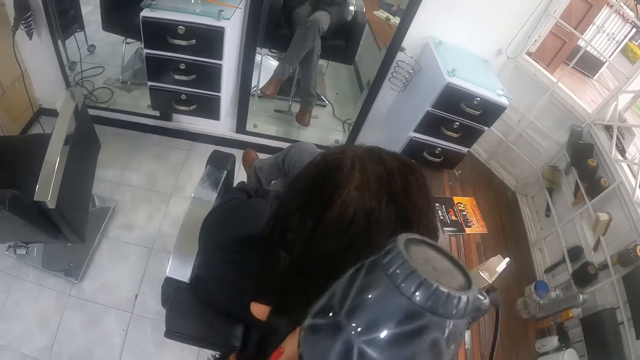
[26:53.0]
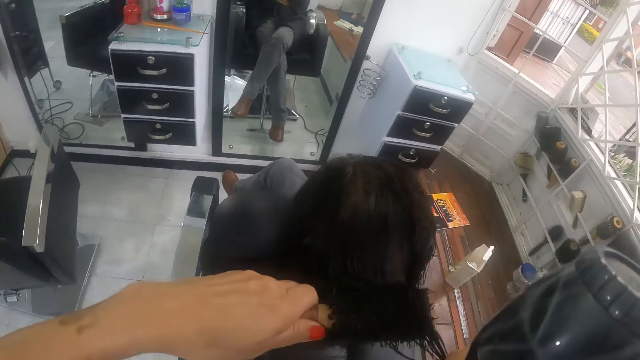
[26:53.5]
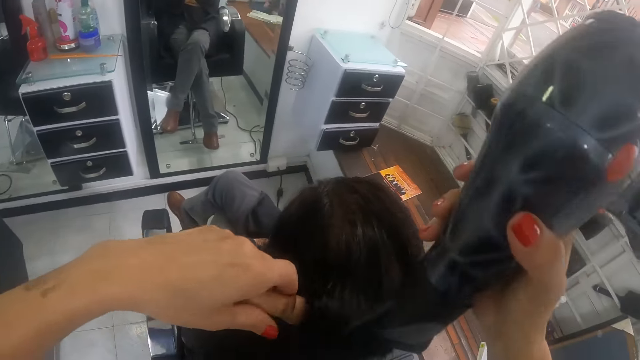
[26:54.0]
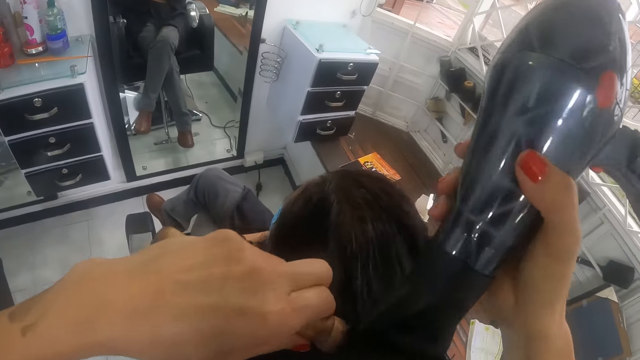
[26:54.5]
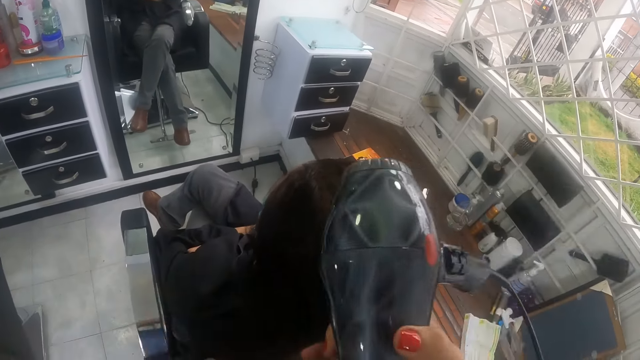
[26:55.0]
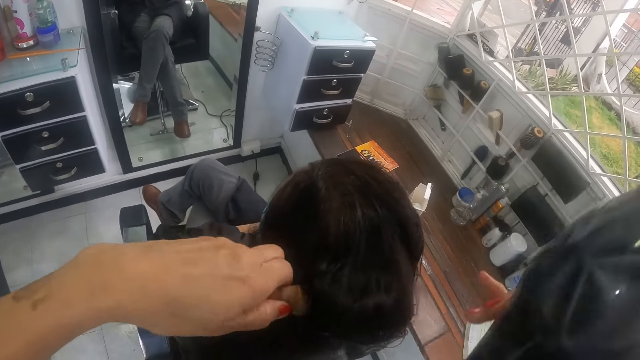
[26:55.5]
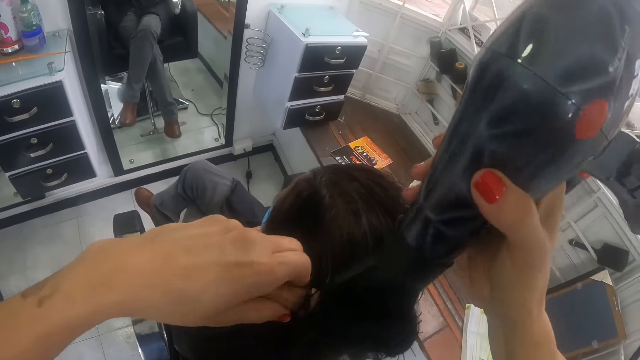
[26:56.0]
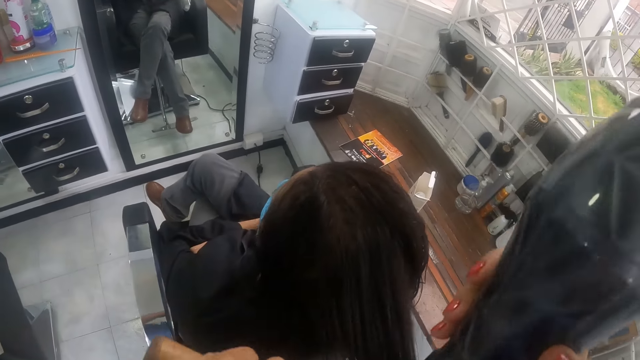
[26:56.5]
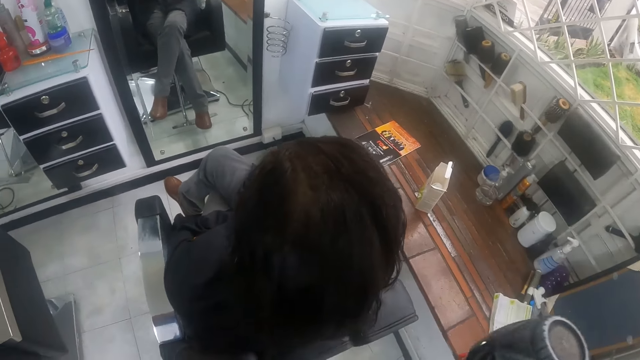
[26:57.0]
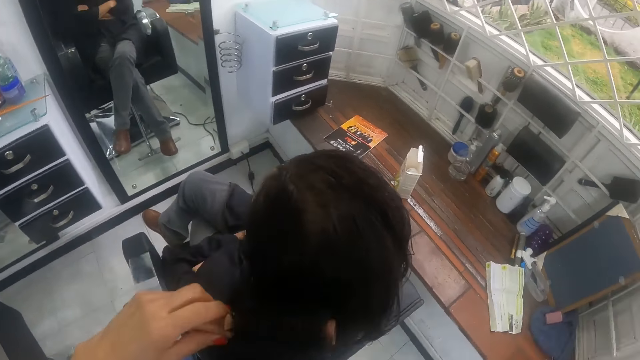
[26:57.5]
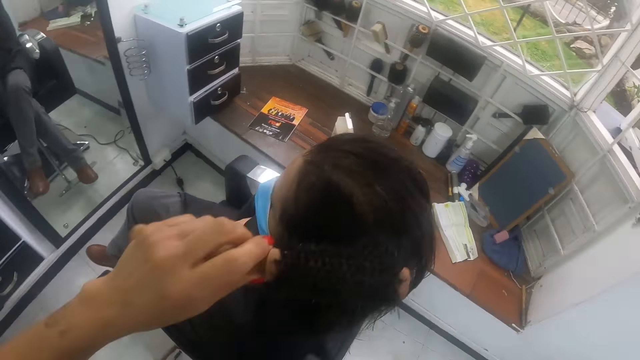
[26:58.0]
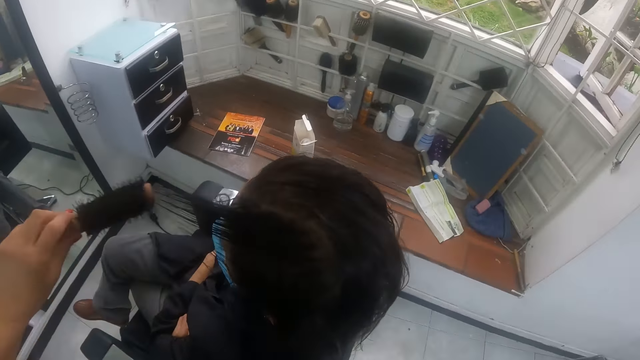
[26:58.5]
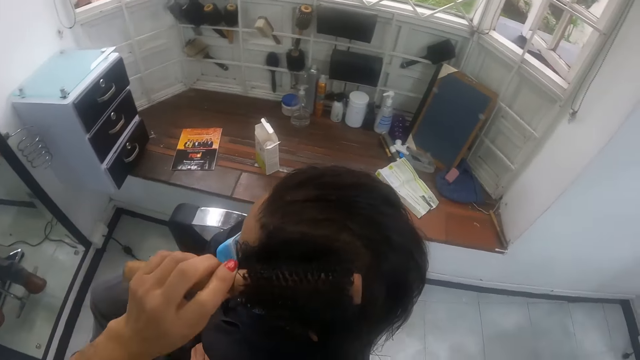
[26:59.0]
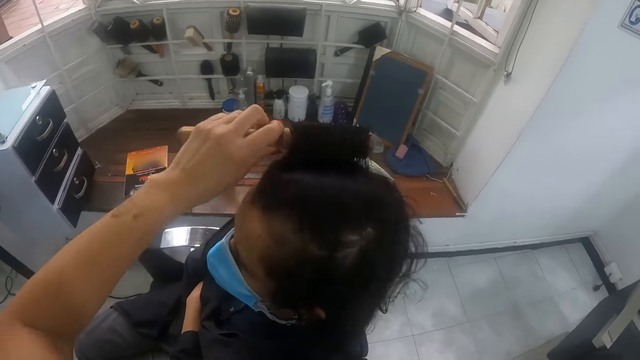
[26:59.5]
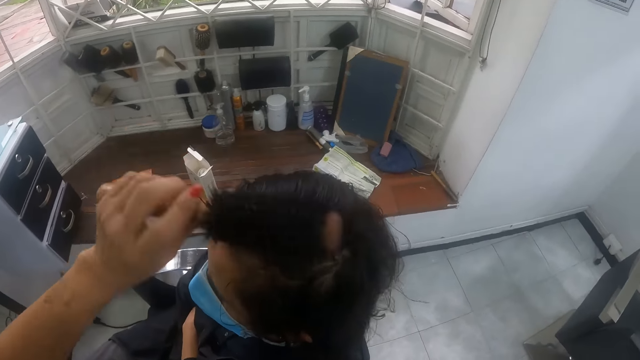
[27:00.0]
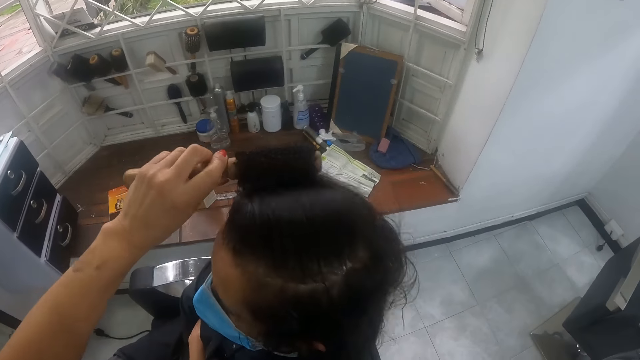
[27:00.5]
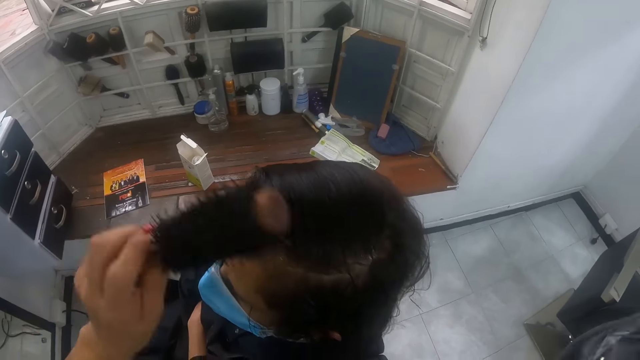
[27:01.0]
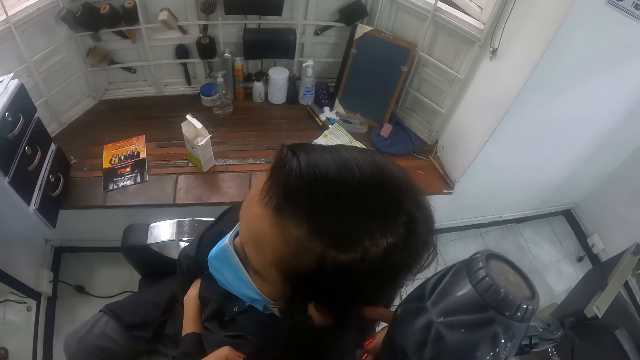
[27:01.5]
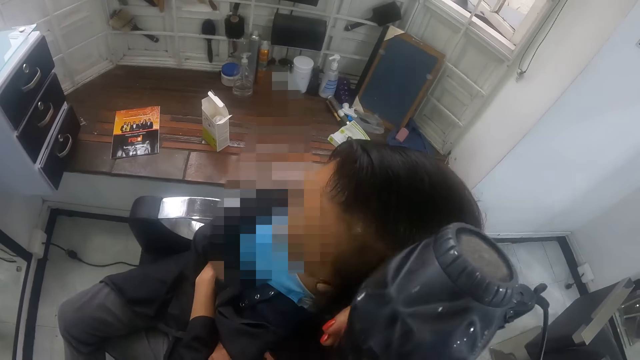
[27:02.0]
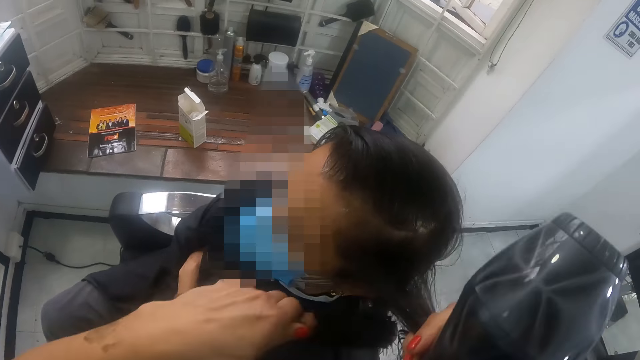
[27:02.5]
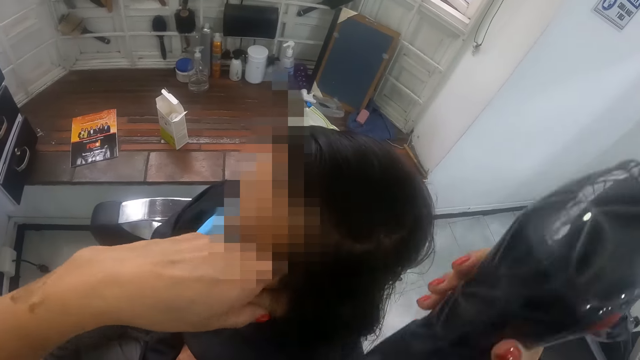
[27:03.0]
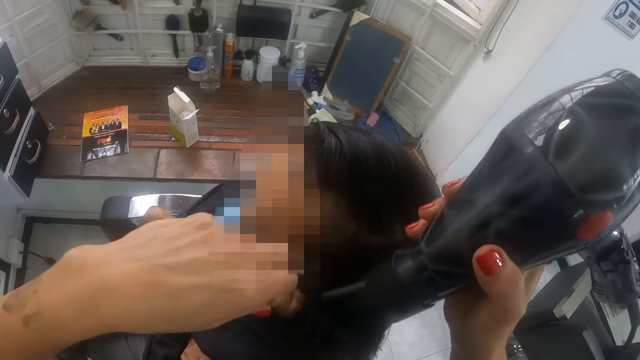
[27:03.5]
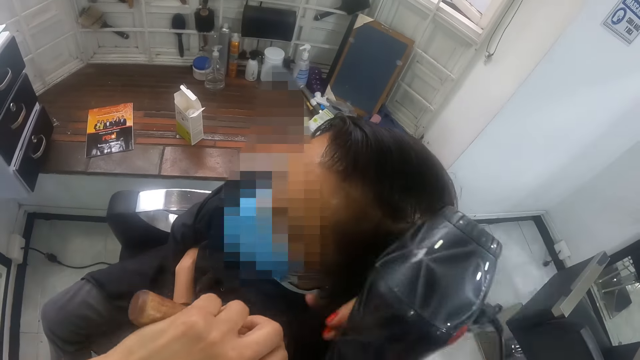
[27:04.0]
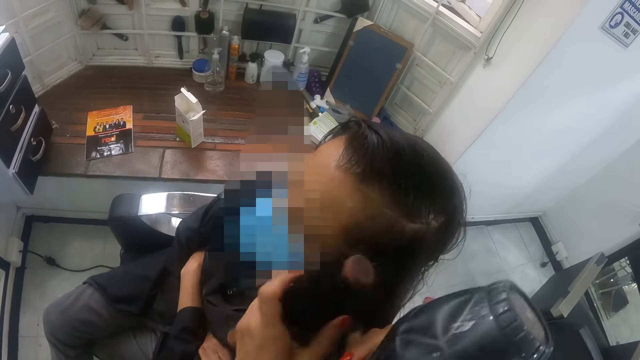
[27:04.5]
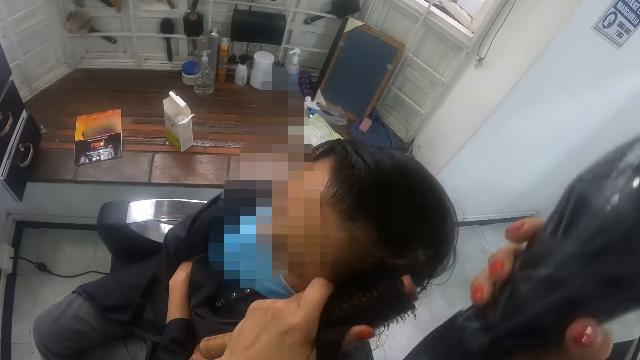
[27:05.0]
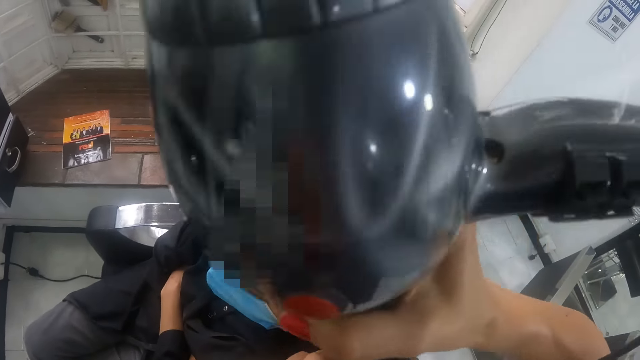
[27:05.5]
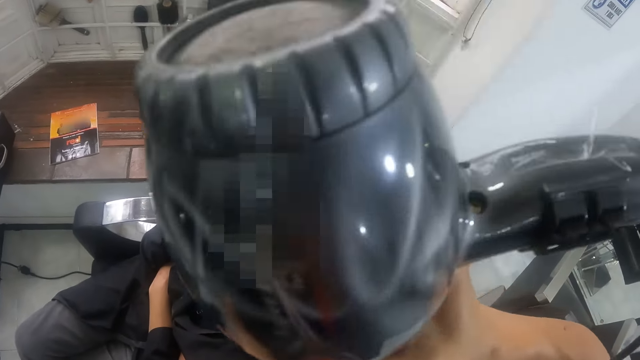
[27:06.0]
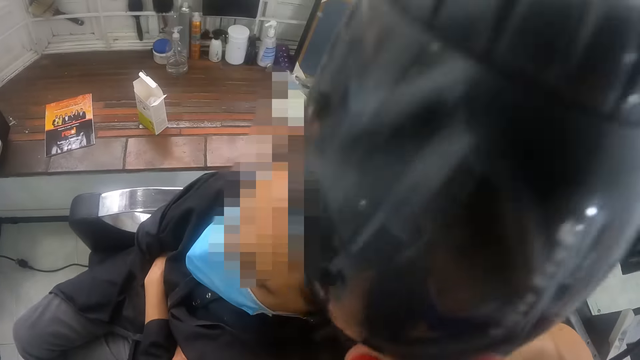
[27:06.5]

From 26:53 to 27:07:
The camera wearer holds the hair of the woman with her right hand. She holds the hair of the woman with the brush in her left hand. She dries the hair of the woman on the brush in her left hand with the hair dryer in her right hand. She holds the hair of the woman with her right hand. She holds the hair of the woman with the brush in her left hand. She dries the hair of the woman on the brush in her left hand with the hair dryer in her right hand. She touches the hair of the woman with the brush in her left hand. She combs the hair of the woman with a hair comb. She holds the hair of the woman with her right hand. She runs a finger inside the woman's hair. She holds the brush and the hair dryer. She holds the hair of the woman with the brush in her left hand. She dries the hair of the woman on the brush in her left hand with the hair dryer in her right hand. She holds the hair of the woman with her right hand. She holds the hair of the woman with the brush in her left hand. She dries the hair of the woman on the brush in her left hand with the hair dryer in her right hand.

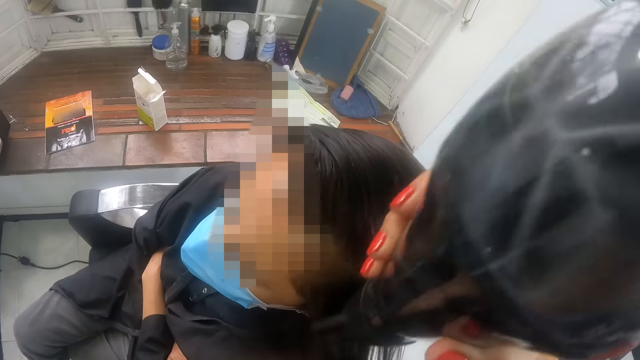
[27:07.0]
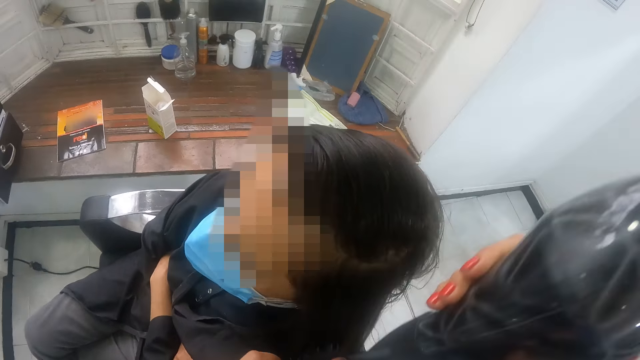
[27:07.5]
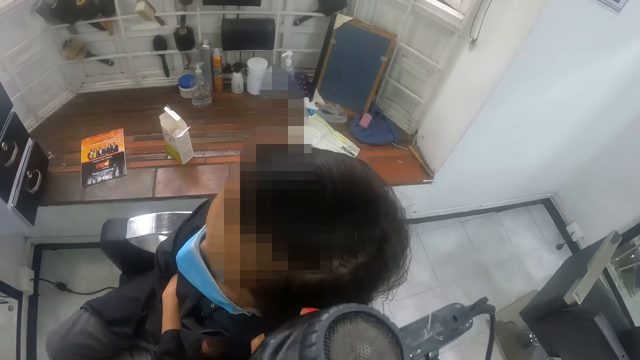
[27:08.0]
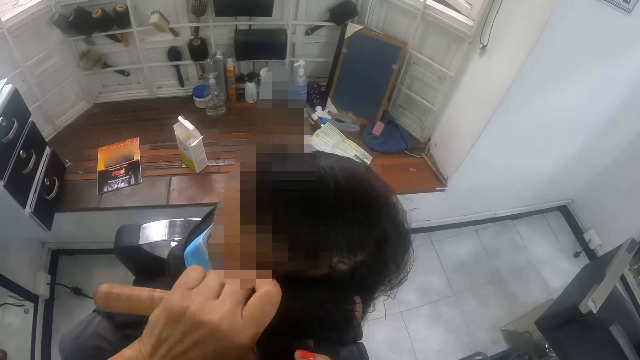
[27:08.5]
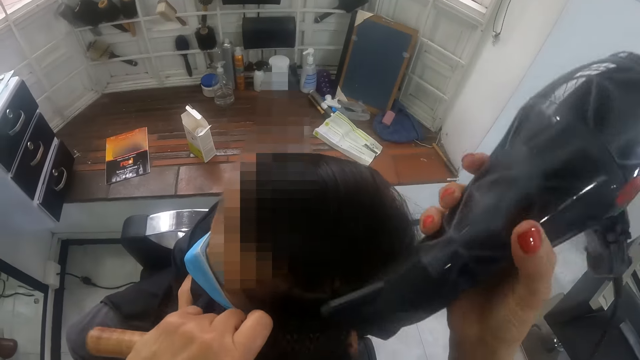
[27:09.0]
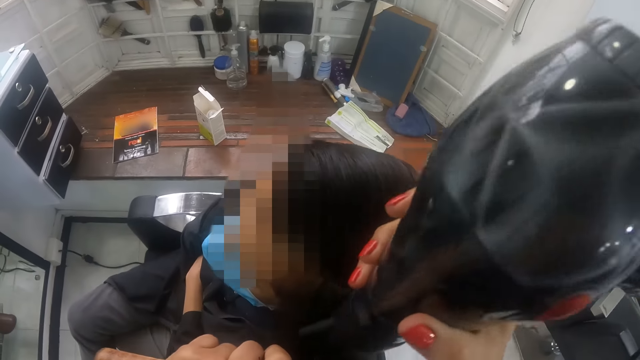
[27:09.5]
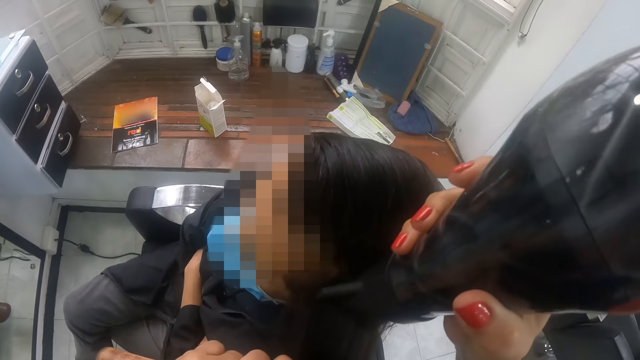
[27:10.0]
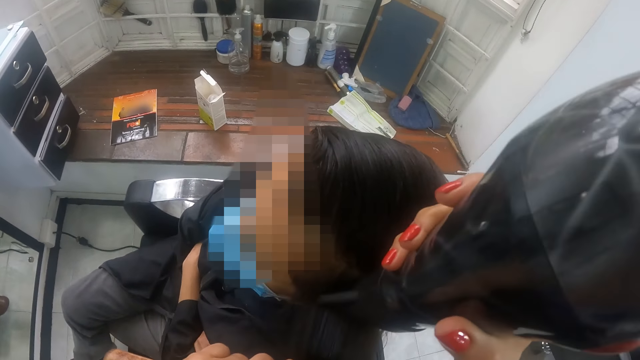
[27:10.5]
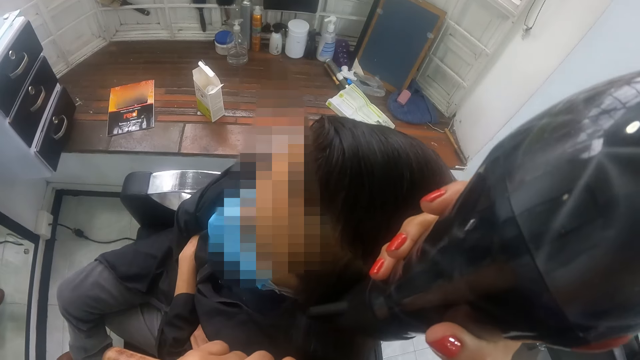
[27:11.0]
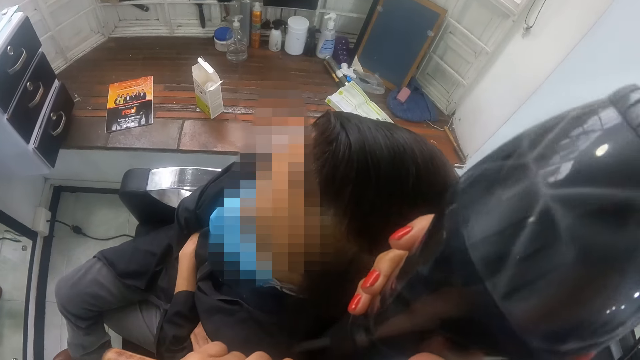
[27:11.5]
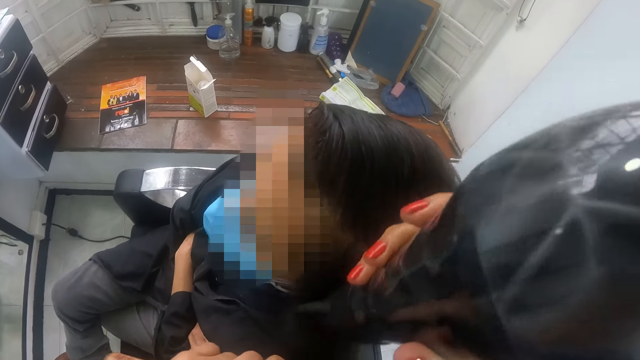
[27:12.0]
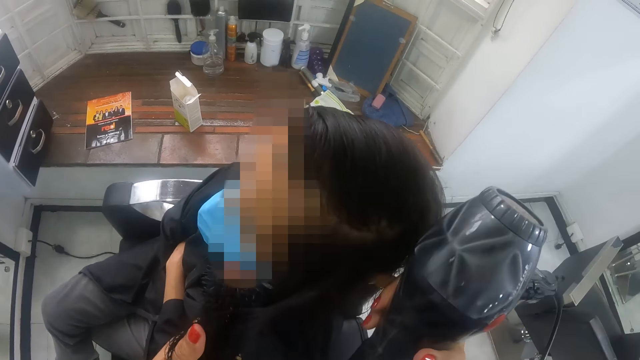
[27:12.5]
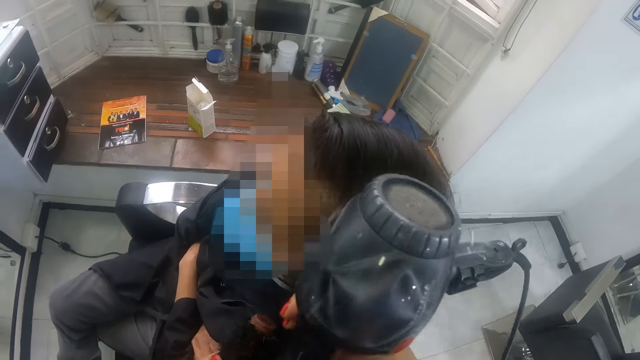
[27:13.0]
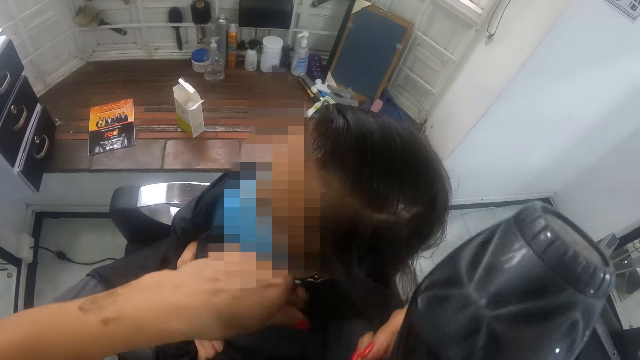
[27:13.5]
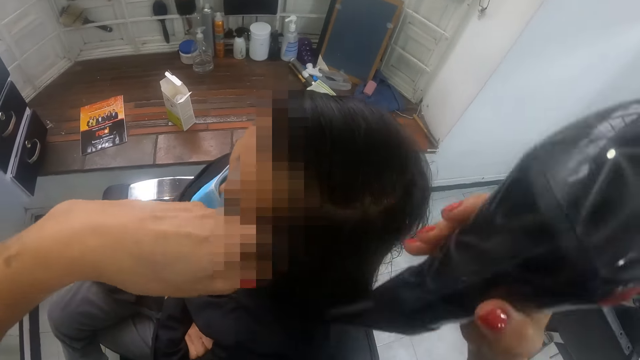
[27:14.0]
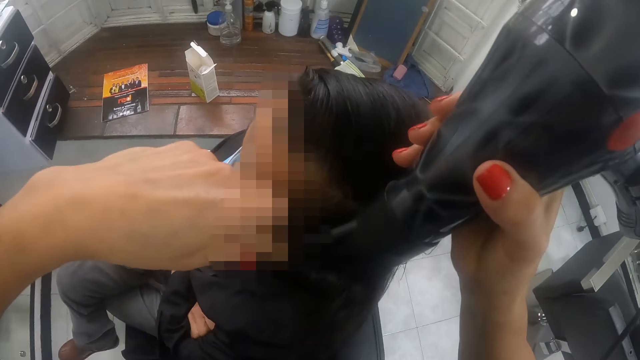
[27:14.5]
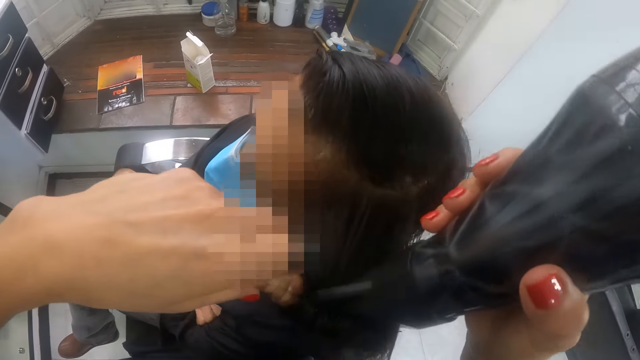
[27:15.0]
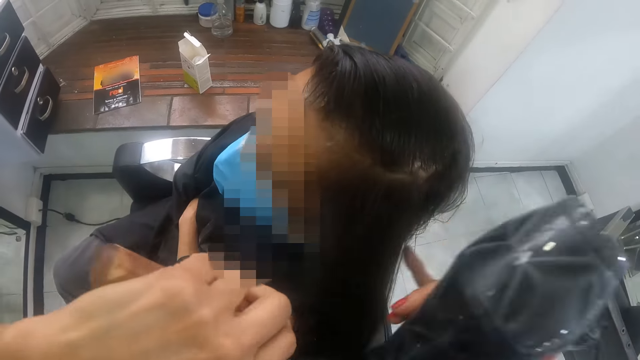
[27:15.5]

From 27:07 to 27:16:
The camera wearer holds the hair of the woman with her right hand. She holds the hair of the woman with the brush in her left hand. She dries the hair of the woman on the brush in her left hand with the hair dryer in her right hand. She holds the hair of the woman with her right hand. She holds the hair of the woman with the brush in her left hand. She dries the hair of the woman on the brush in her left hand with the hair dryer in her right hand.
